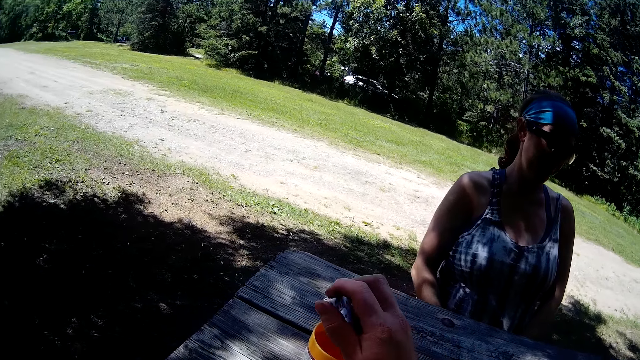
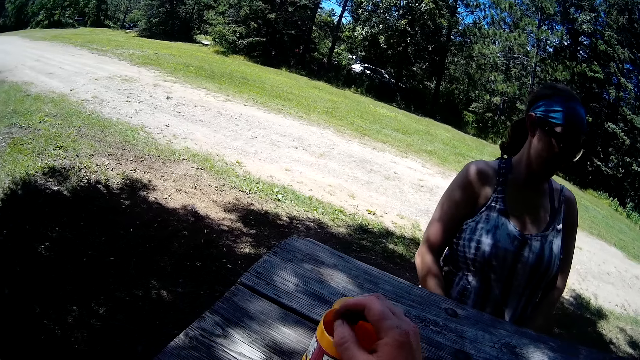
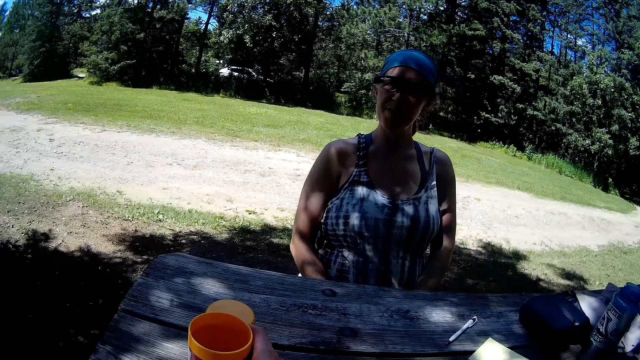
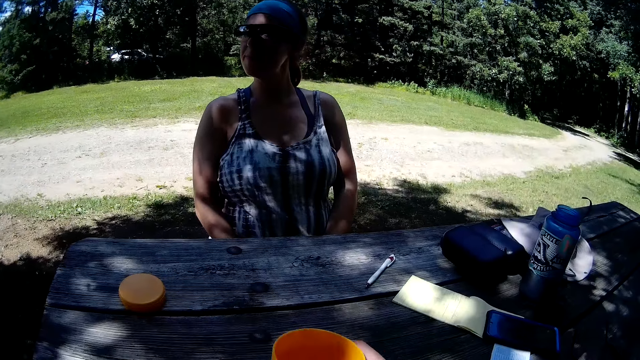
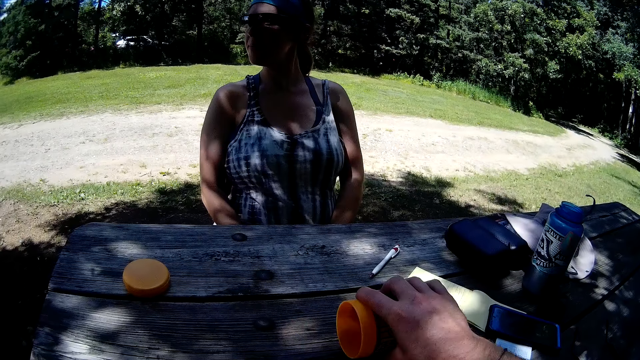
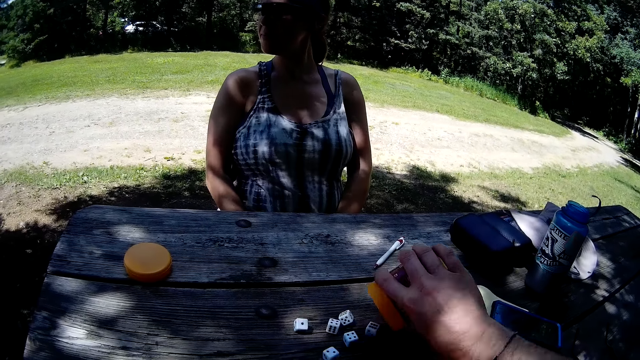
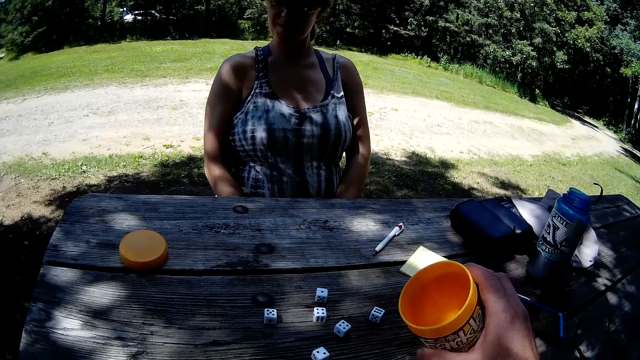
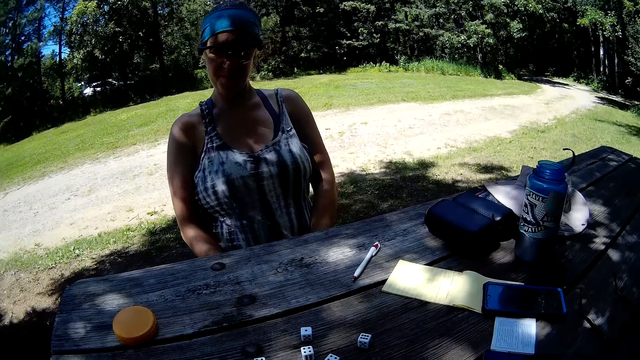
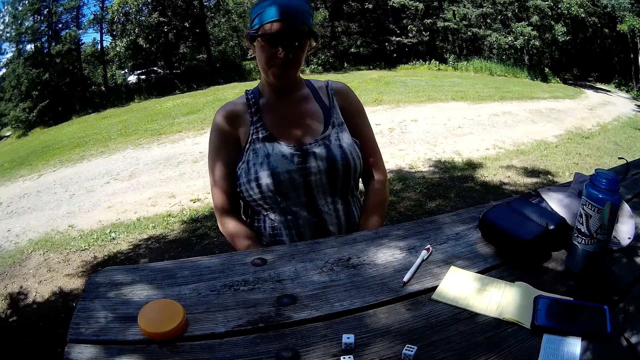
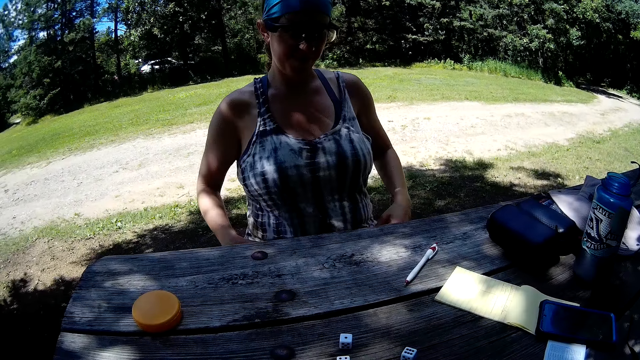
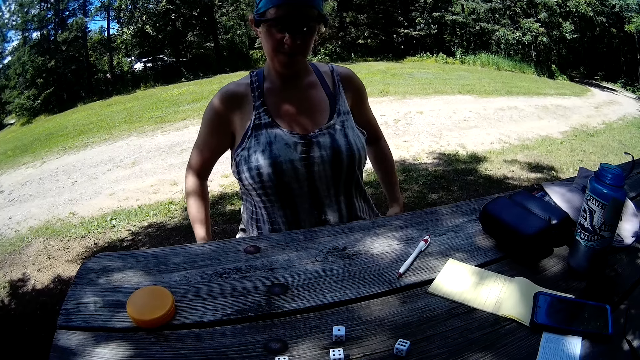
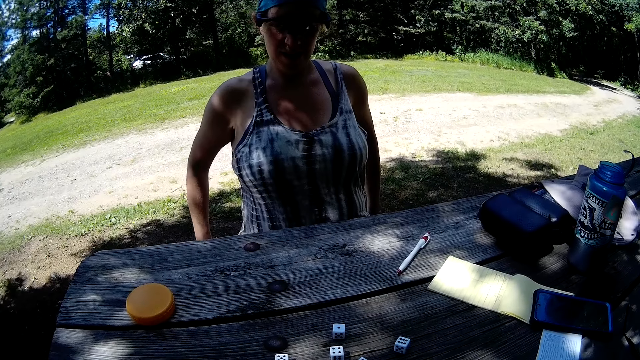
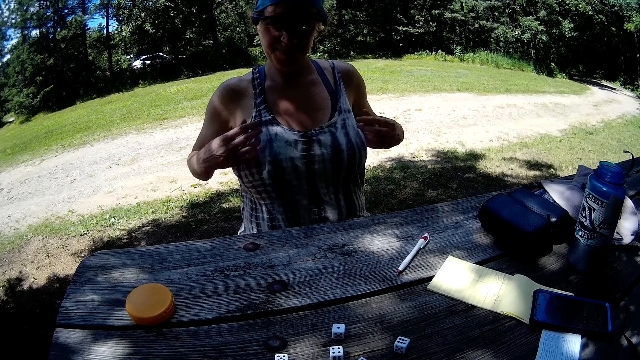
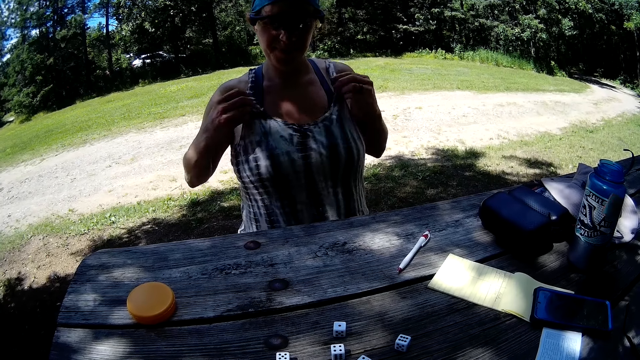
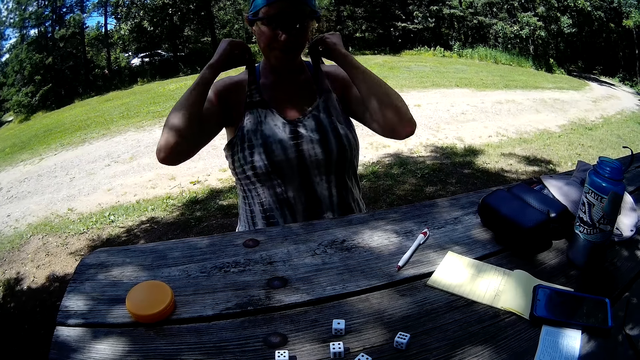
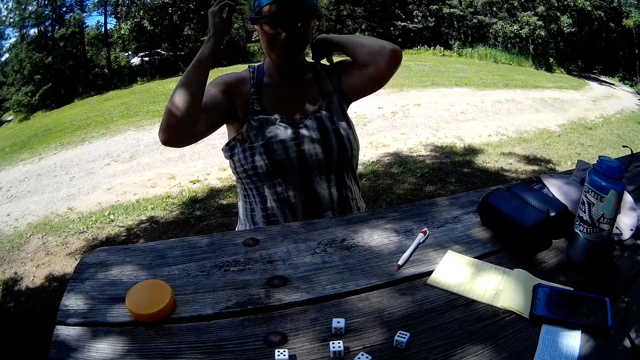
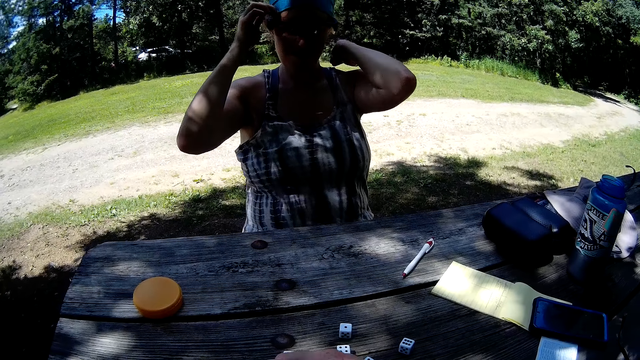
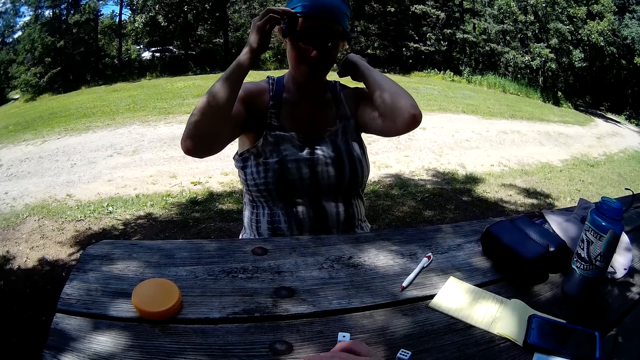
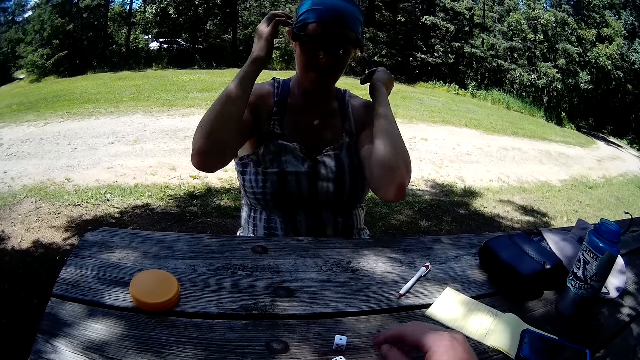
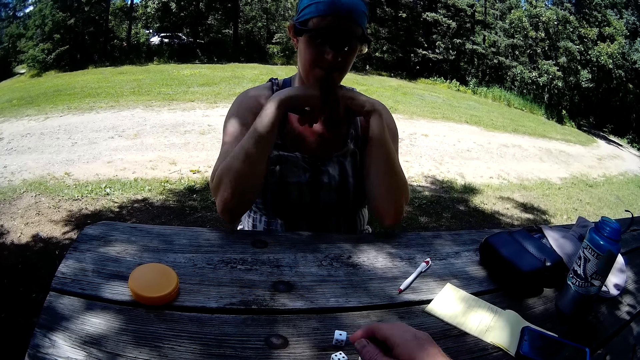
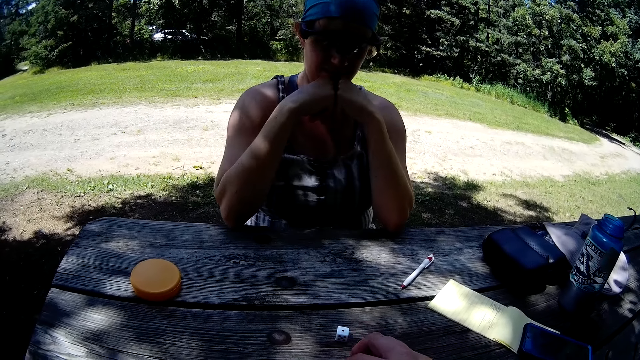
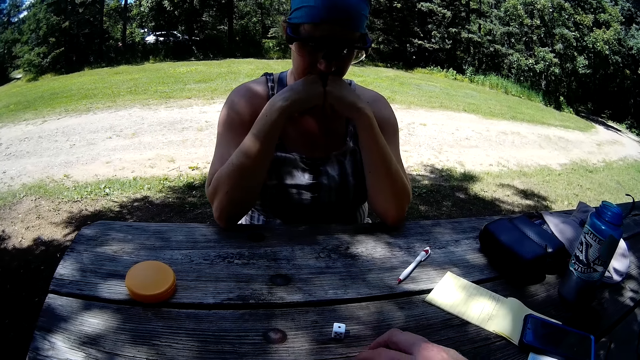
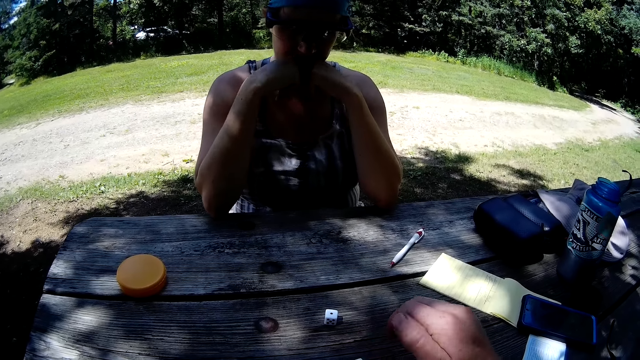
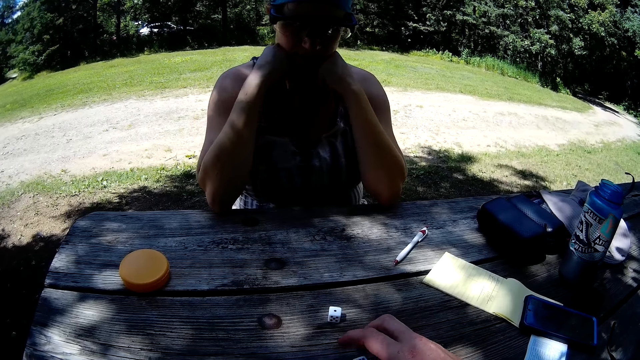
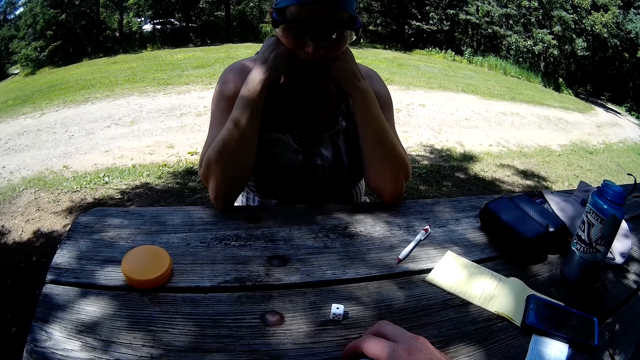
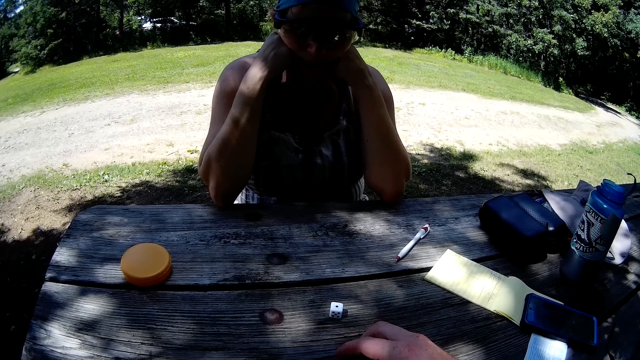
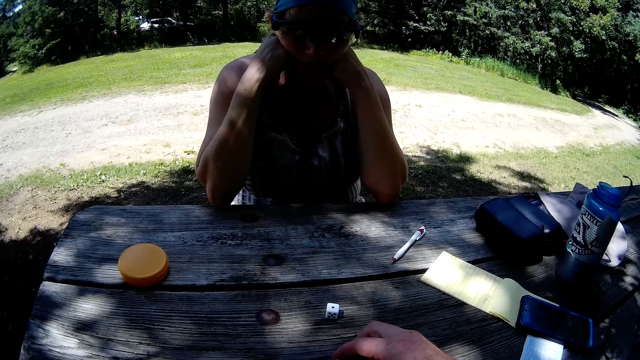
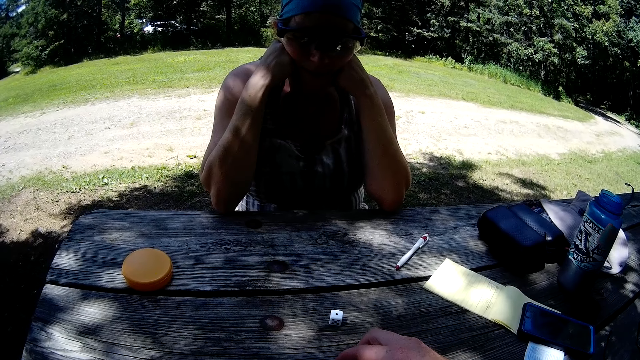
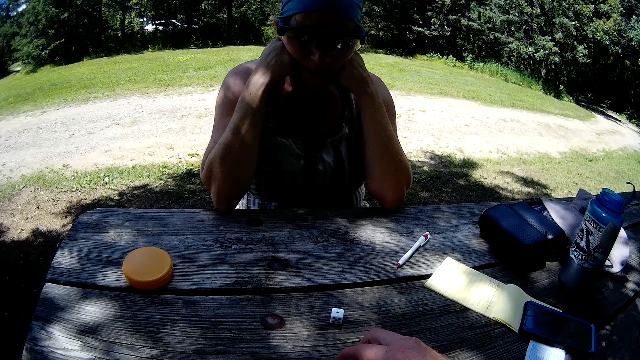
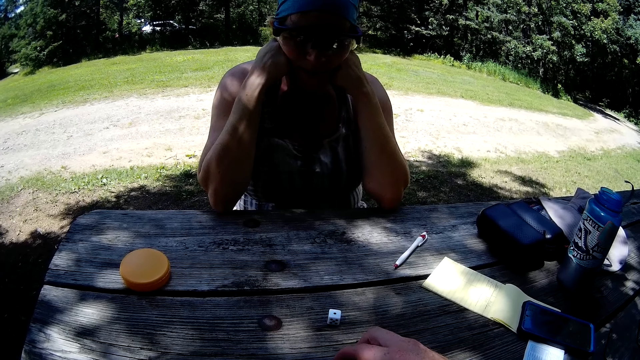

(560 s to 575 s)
The camera wearer drops the cubes in the container. They carry the container from the table. They pour the cubes out from the container on the table. The woman adjusts her top. The camera wearer gathers the cubes together.

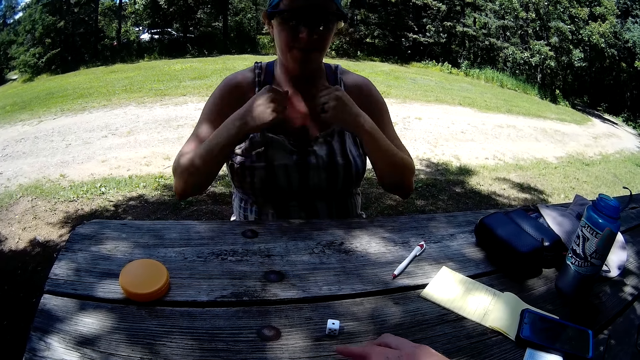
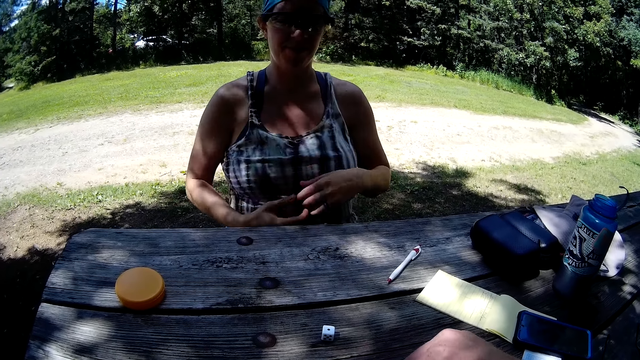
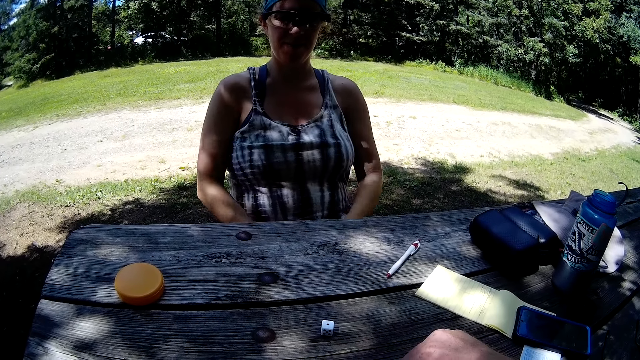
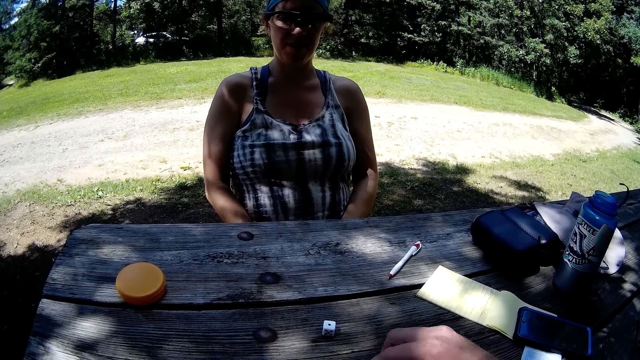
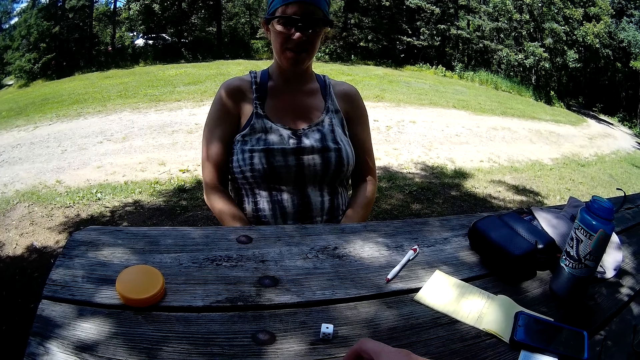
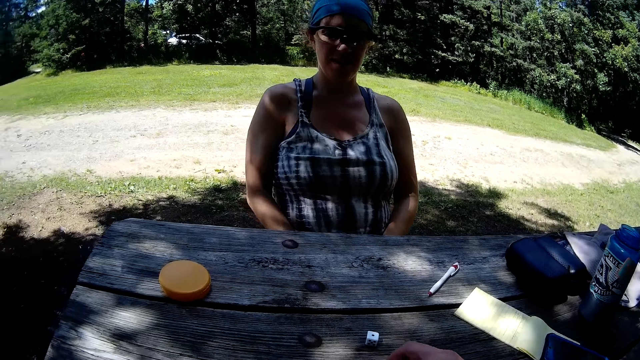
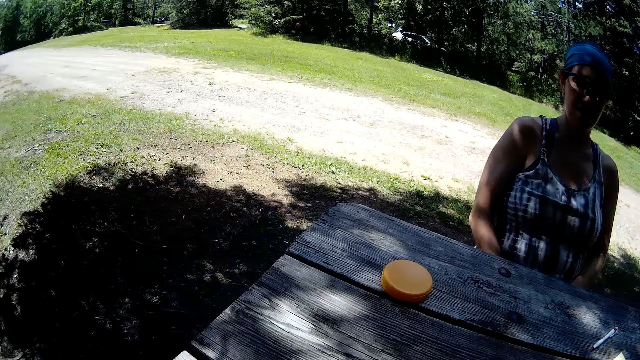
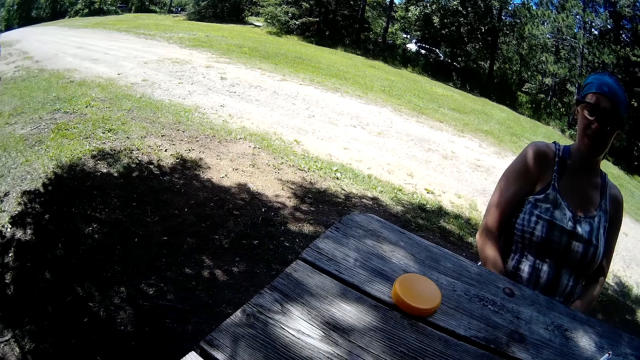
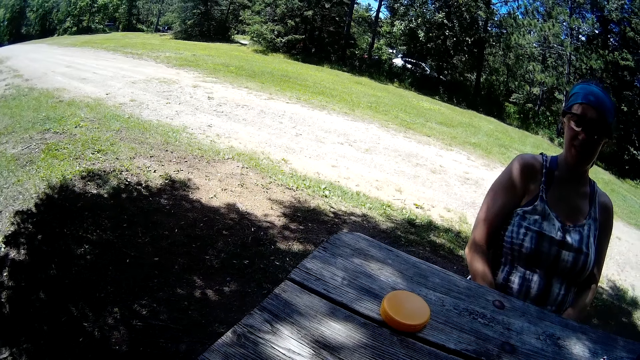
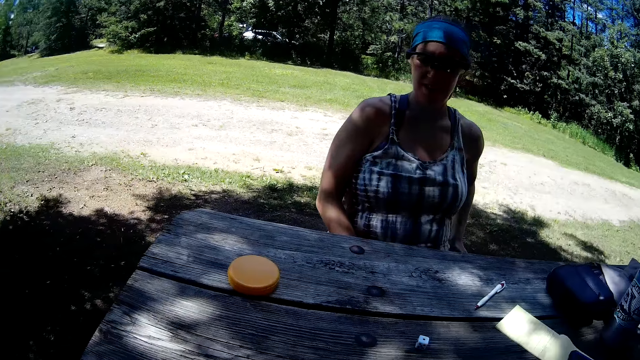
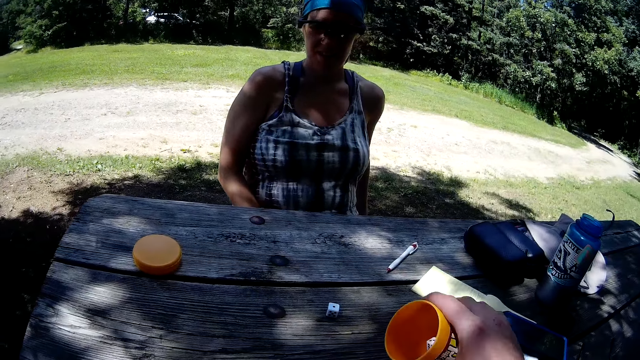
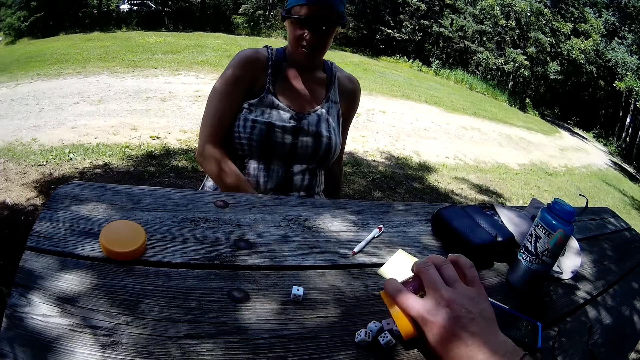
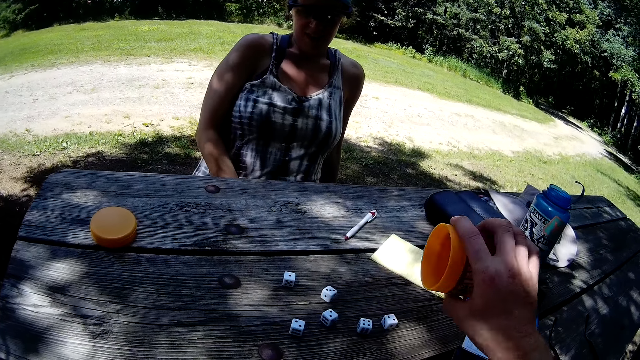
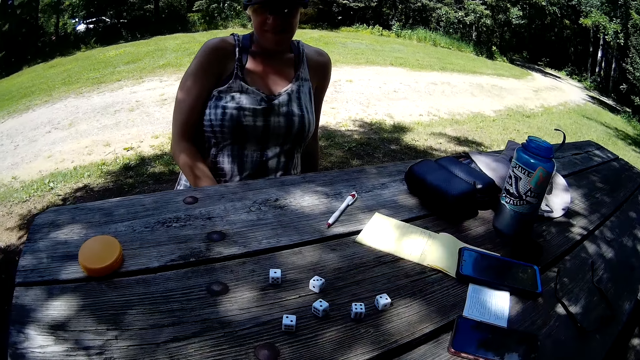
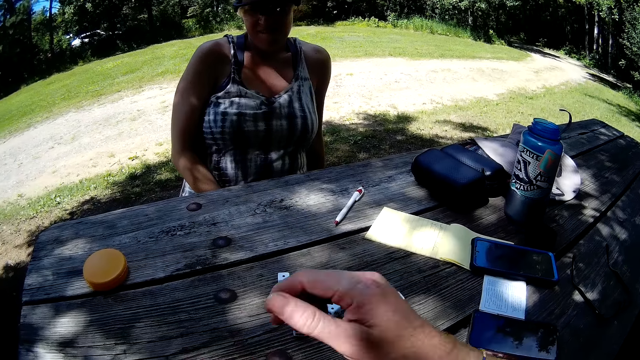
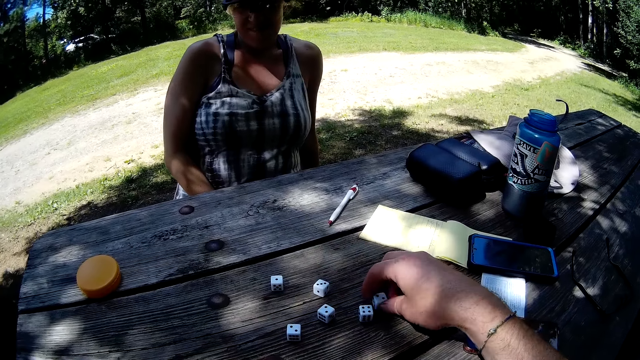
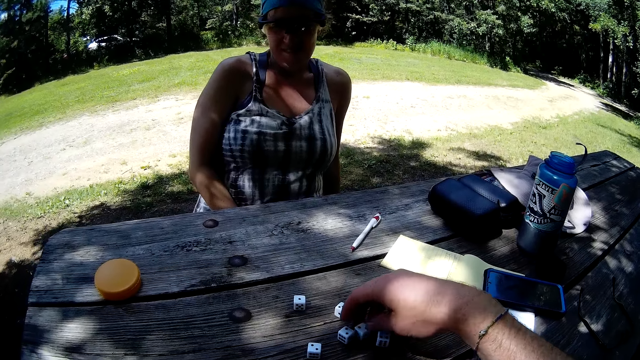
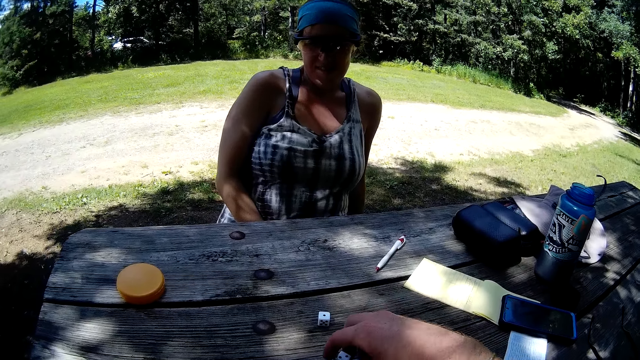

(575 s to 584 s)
The camera wearer puts dice rollers in the tin. They pour the cubes out from the container on the table. They gather the cubes together.
